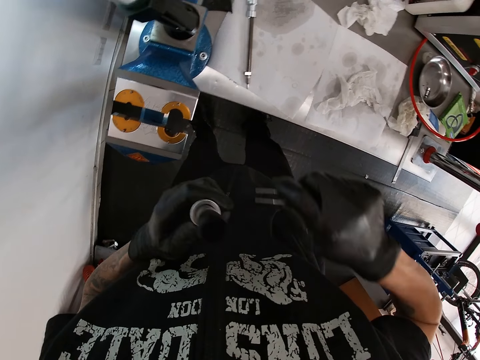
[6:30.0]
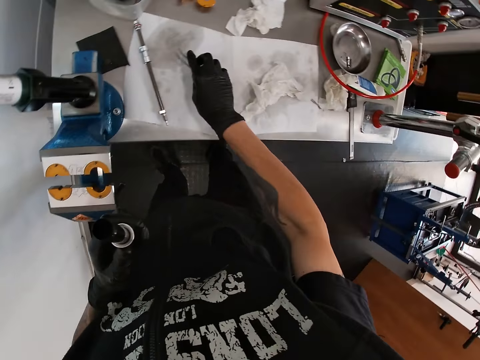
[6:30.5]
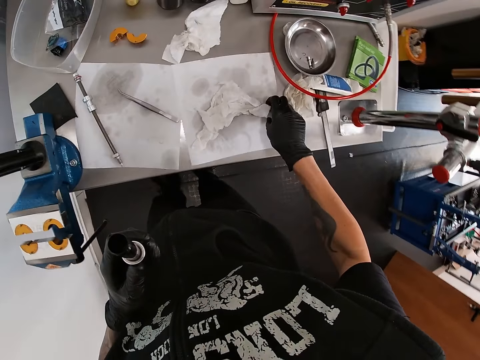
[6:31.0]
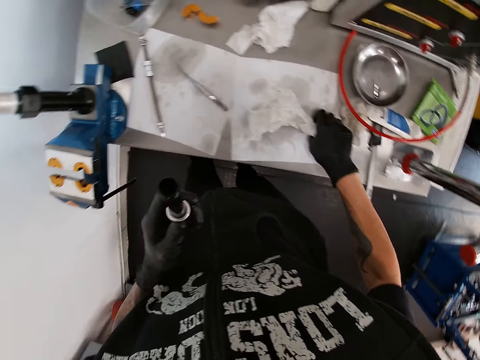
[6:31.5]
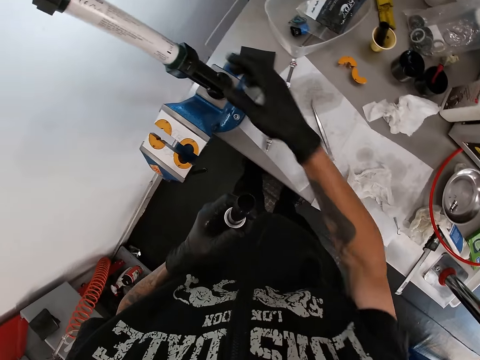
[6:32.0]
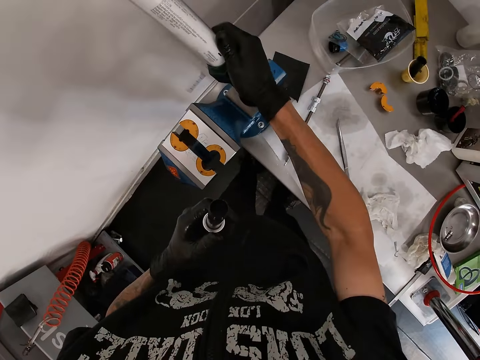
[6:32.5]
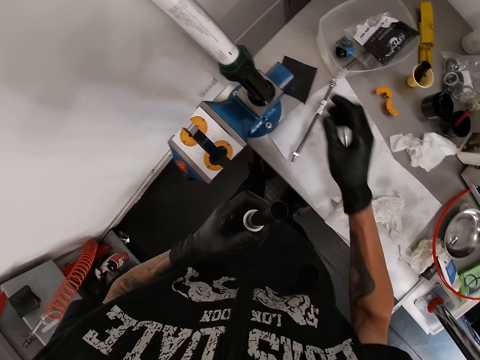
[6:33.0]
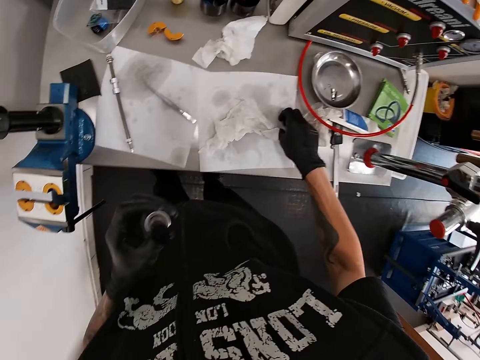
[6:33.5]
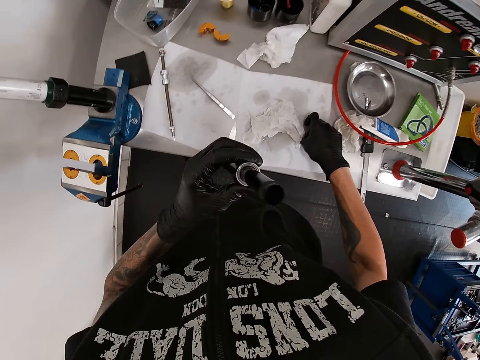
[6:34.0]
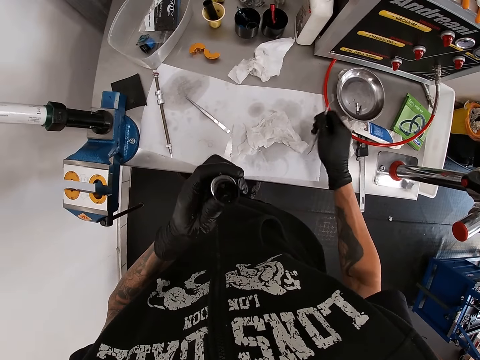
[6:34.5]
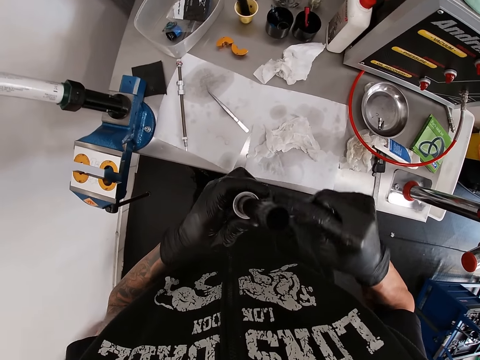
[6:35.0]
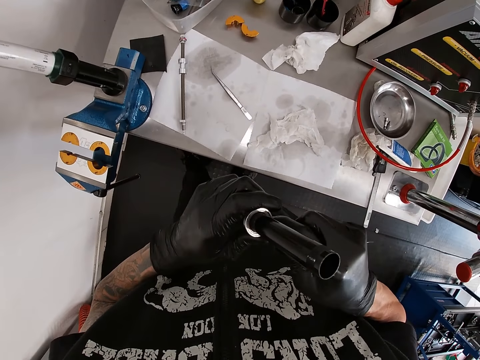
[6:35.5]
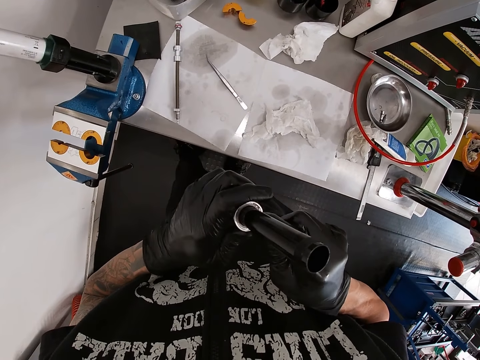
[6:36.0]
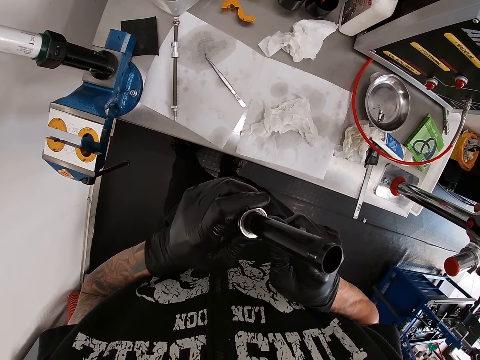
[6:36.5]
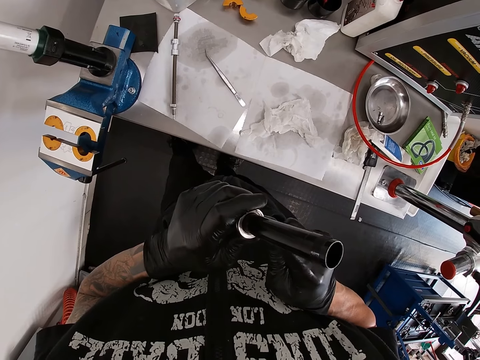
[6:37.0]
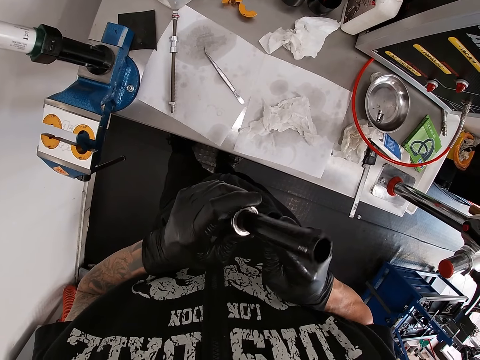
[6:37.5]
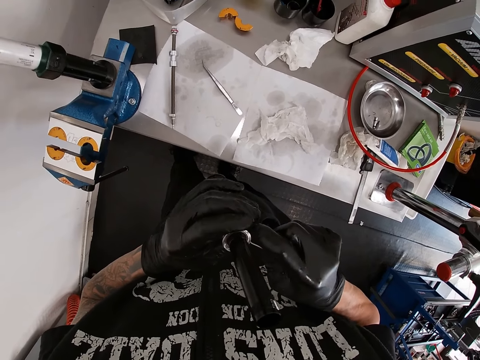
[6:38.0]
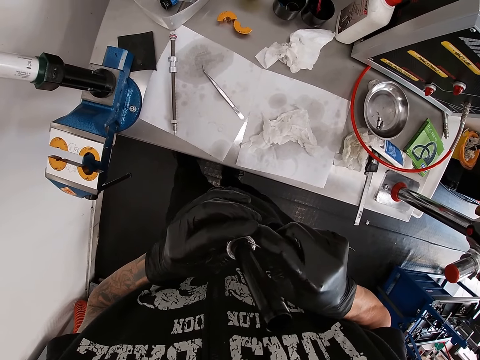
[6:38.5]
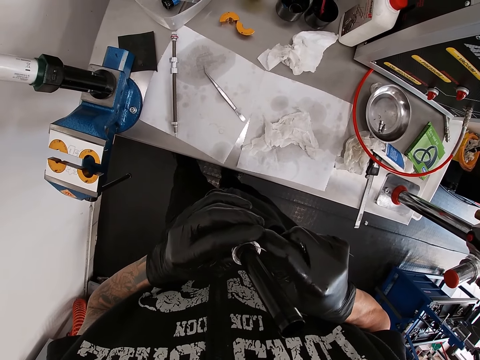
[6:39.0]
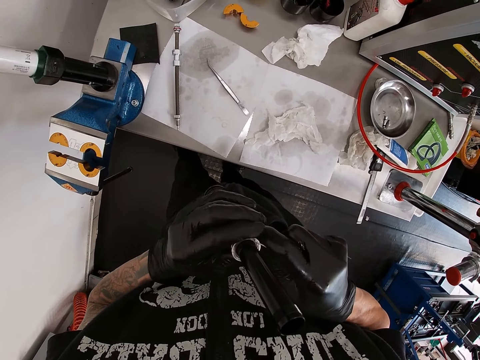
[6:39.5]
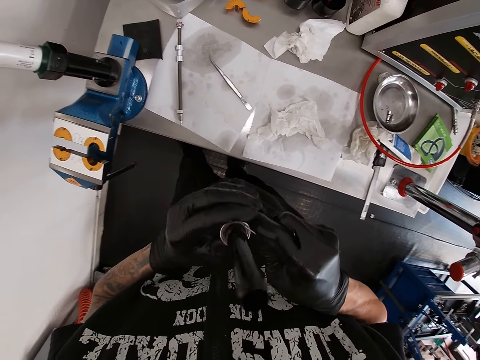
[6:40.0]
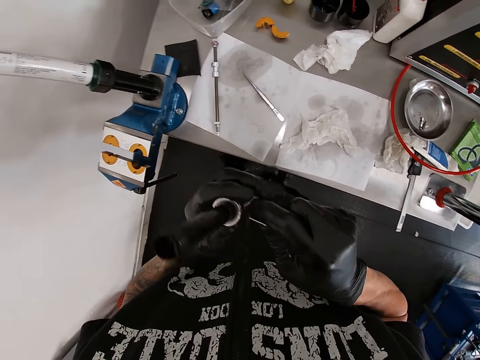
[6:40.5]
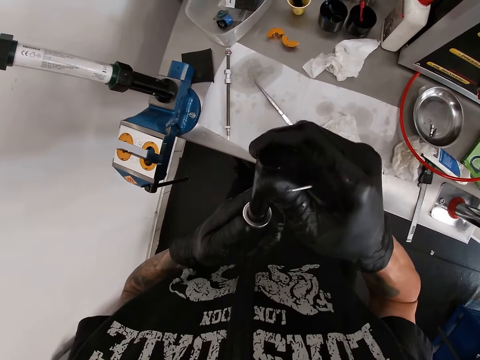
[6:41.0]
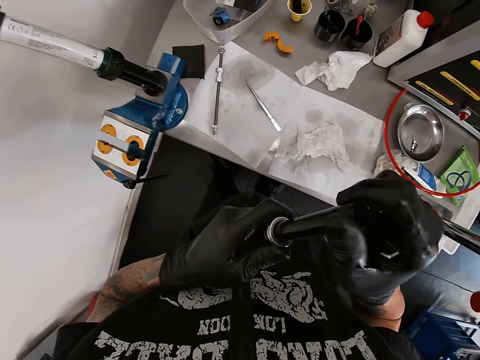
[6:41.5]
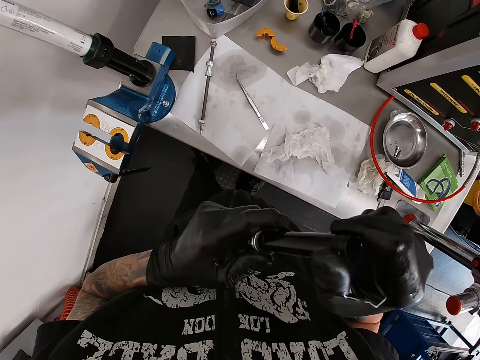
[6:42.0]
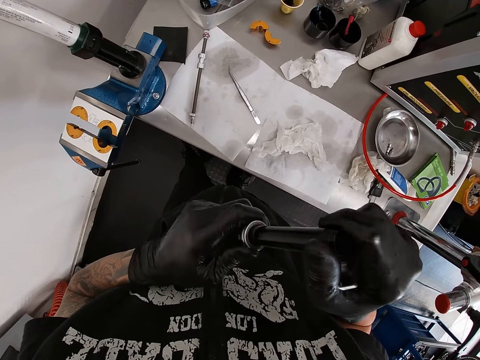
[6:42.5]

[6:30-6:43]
The camera wearer drops the pair of tweezers on the table with his right hand. He cleans his right hand with a tissue paper. He picks up the tissue. He switches off the fluorescent lamp with his right hand. He picks up the pair of tweezers from the table with his right hand. He fixes the round steel tube with the pair of tweezers. He checks the round steel tube with his hands.

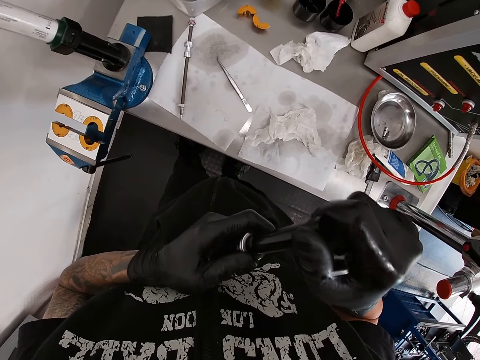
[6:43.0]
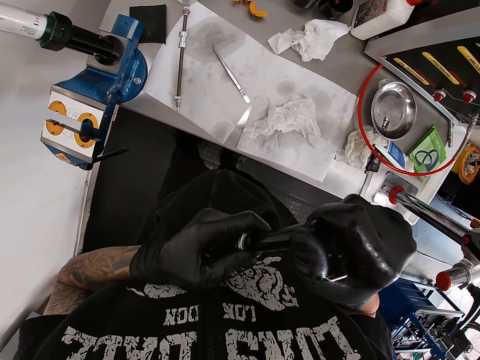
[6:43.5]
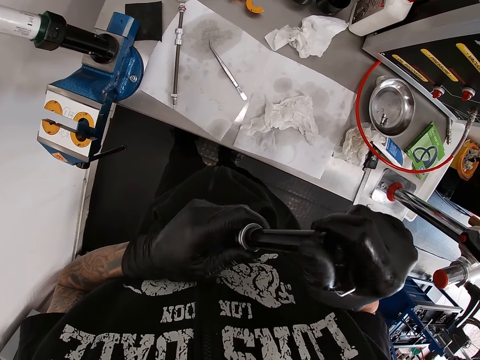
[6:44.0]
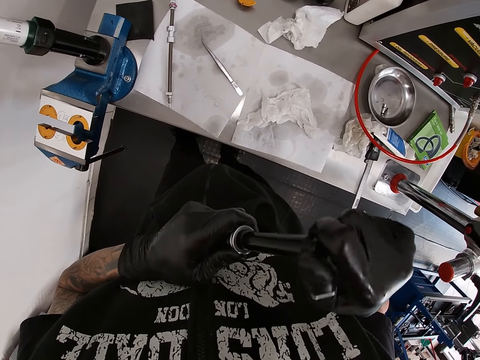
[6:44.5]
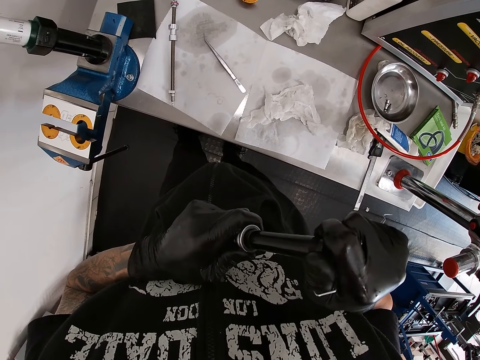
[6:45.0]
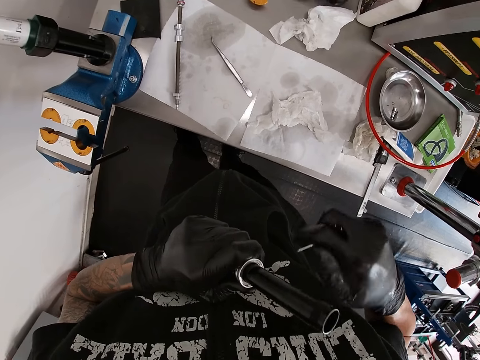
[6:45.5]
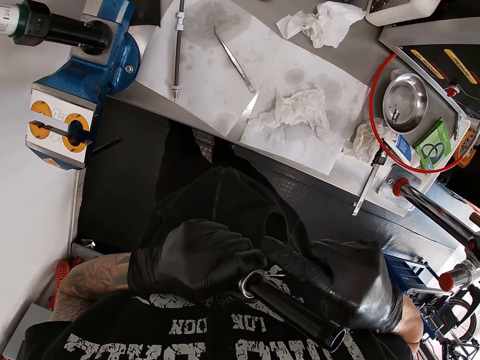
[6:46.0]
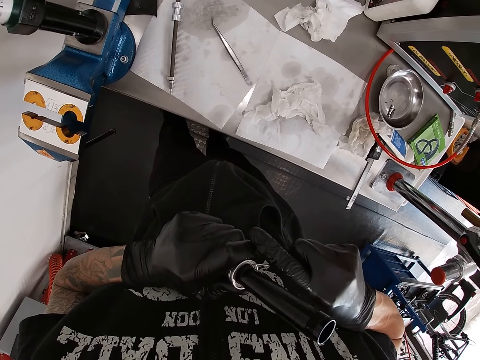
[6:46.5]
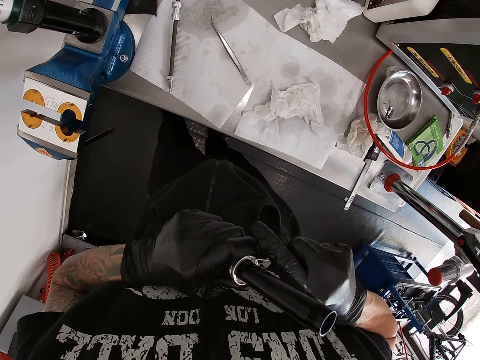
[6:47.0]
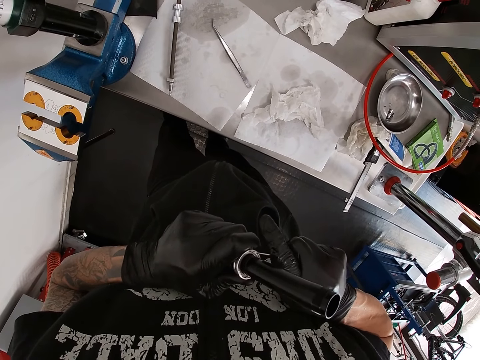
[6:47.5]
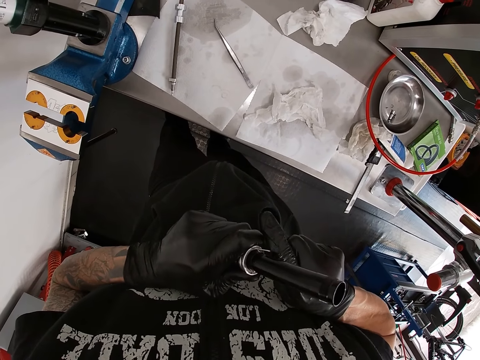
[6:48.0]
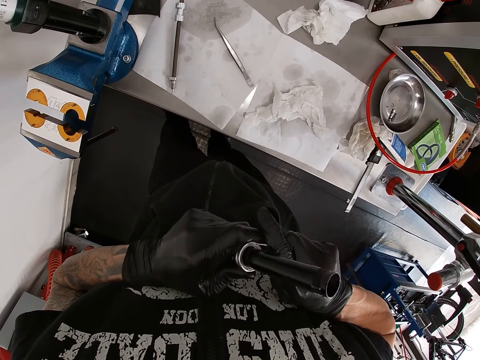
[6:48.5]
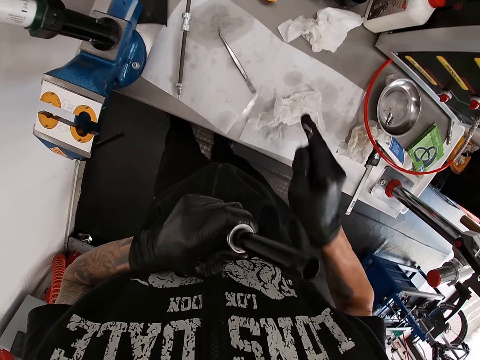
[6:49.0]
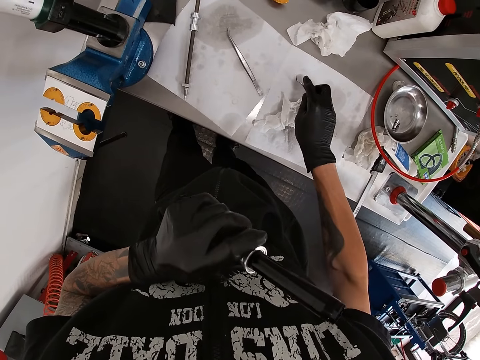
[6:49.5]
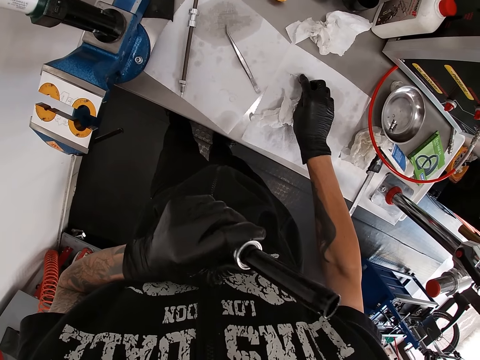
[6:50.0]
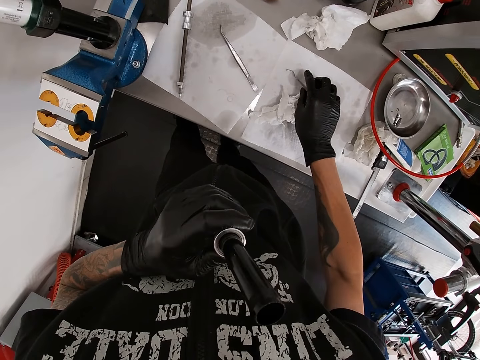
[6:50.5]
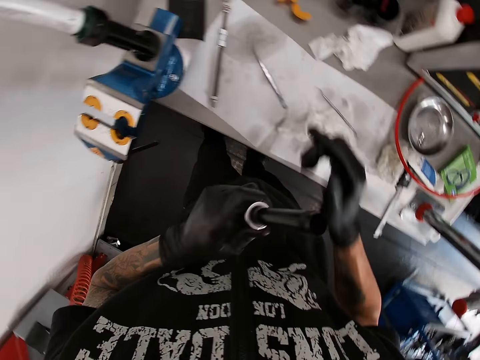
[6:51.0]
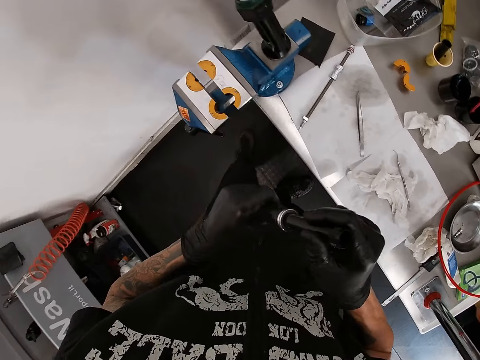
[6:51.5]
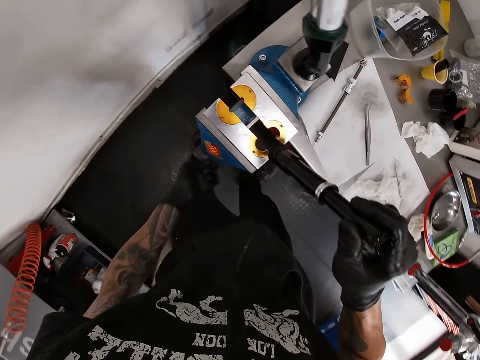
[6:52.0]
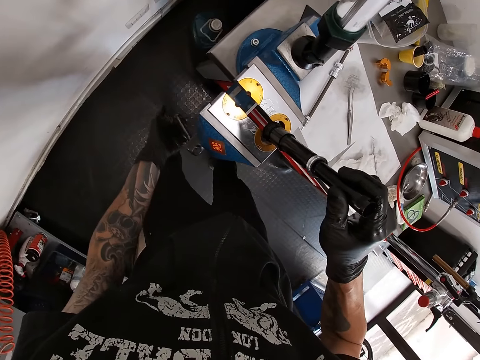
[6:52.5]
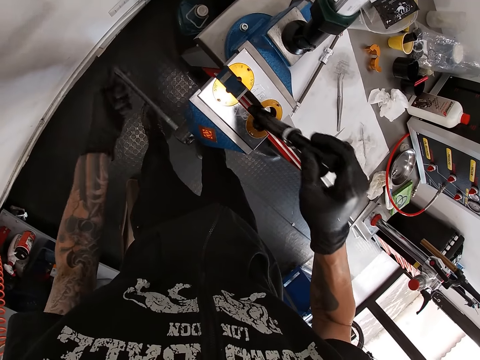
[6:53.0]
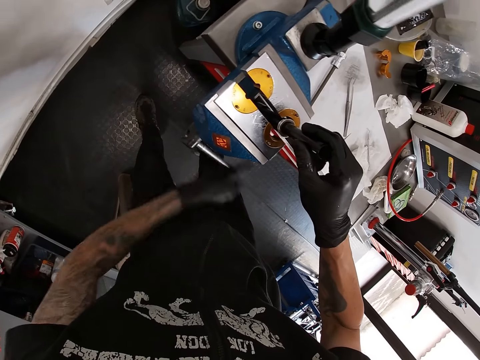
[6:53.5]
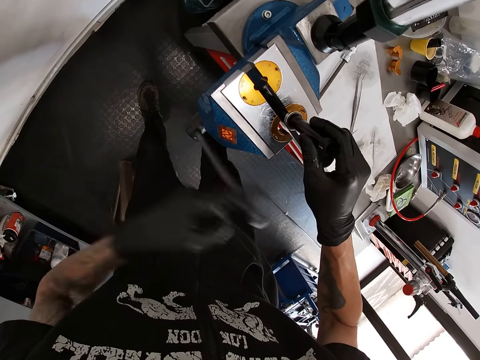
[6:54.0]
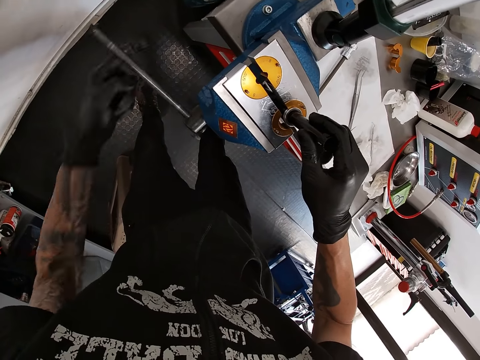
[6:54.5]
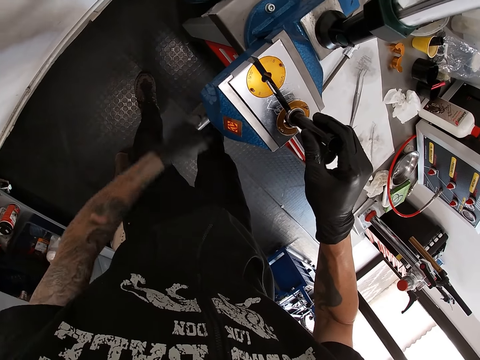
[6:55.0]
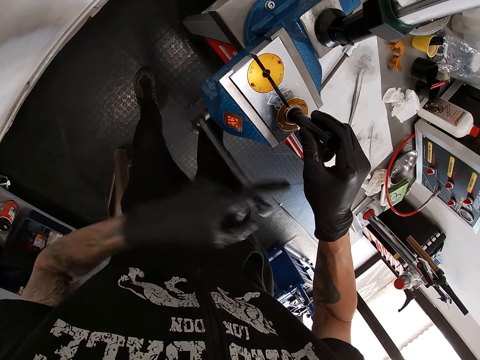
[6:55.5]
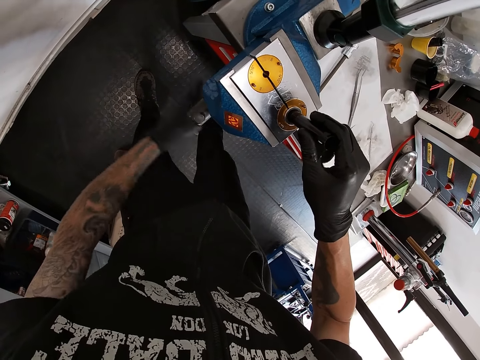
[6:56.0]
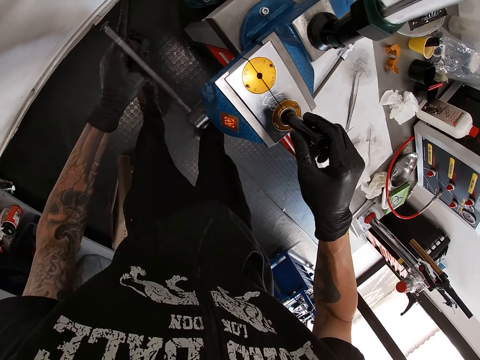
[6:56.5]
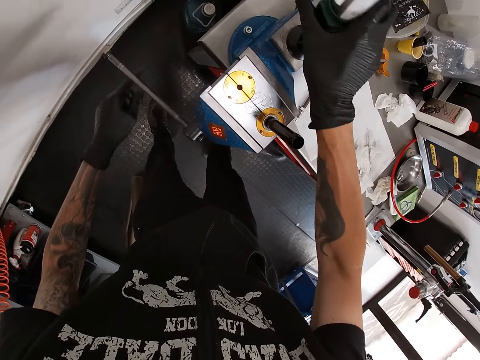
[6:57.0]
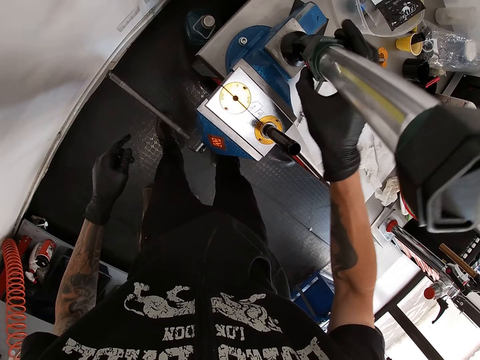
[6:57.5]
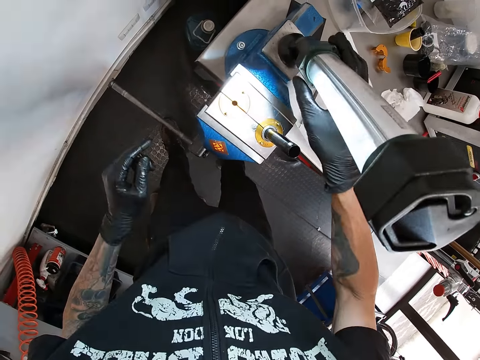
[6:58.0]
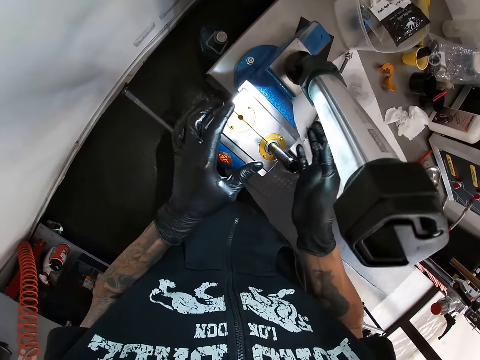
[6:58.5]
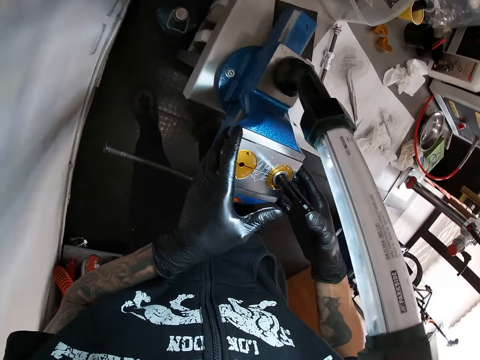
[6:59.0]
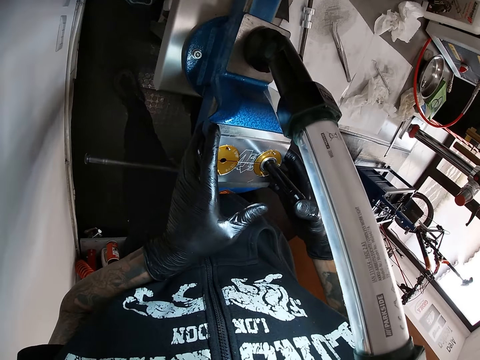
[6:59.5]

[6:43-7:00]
The camera wearer tightens metal. He fixes the round steel tube with the pair of tweezers. He drops the pair of tweezers on the table with his right hand. He opens the jaws of the bench vice with the bench vice handle. He inserts the round steel tube into the bench vice with his right hand. He moves the fluorescent lamp with his right hand. He picks up a torch. He switches on the fluorescent lamp with his right hand. He presses the round steel tube with his right hand.
